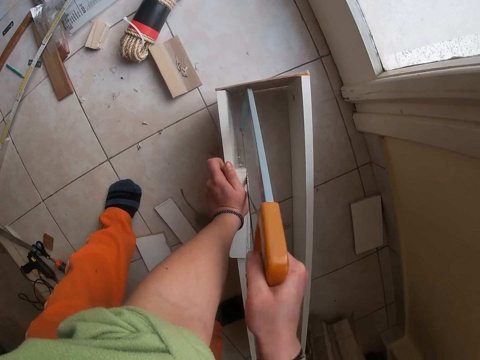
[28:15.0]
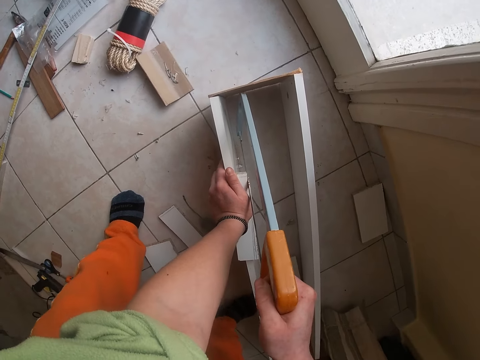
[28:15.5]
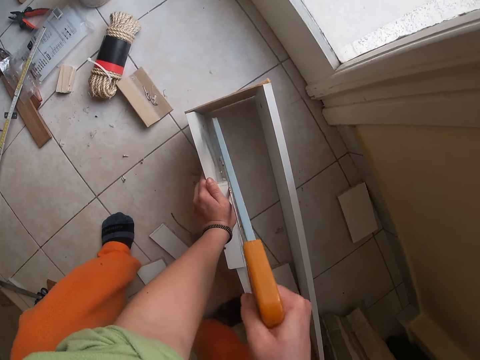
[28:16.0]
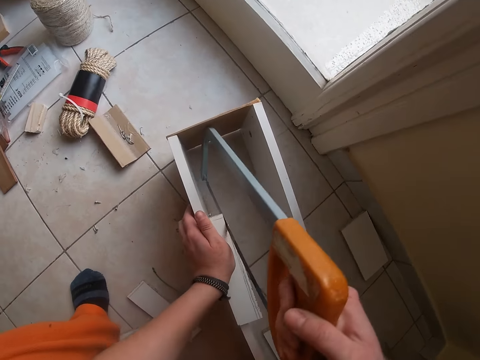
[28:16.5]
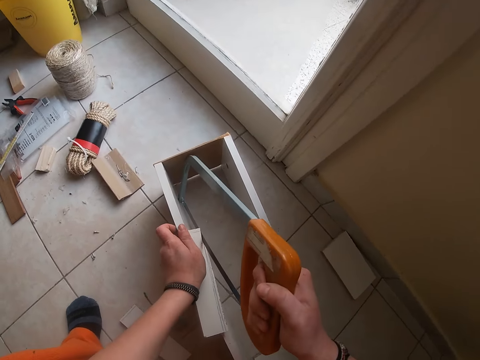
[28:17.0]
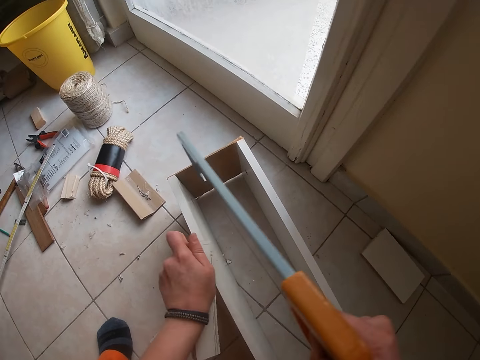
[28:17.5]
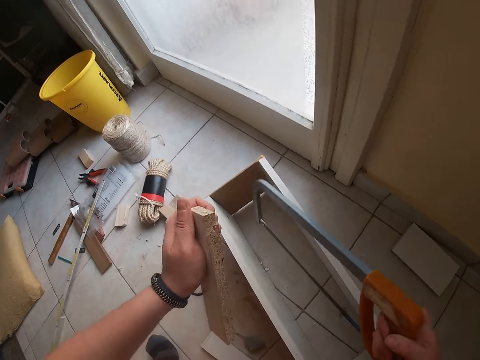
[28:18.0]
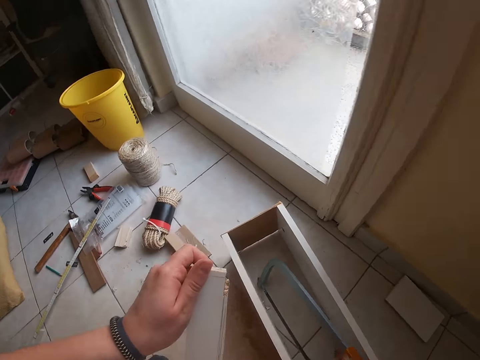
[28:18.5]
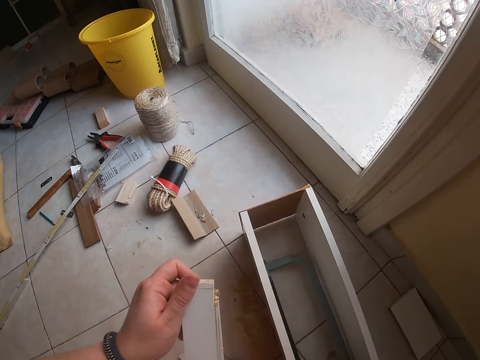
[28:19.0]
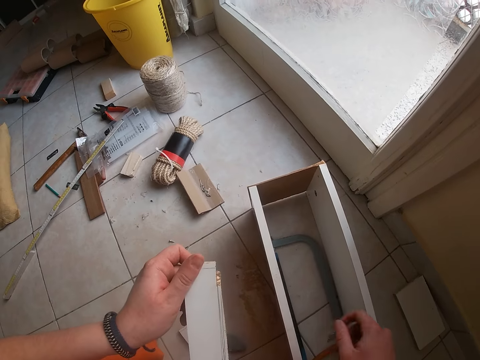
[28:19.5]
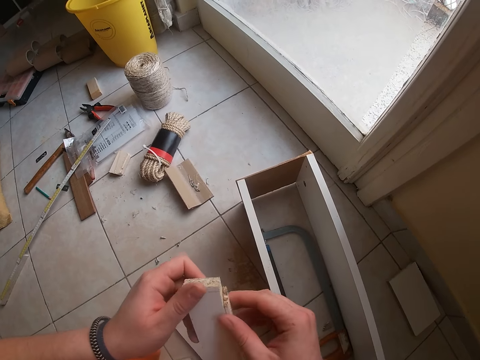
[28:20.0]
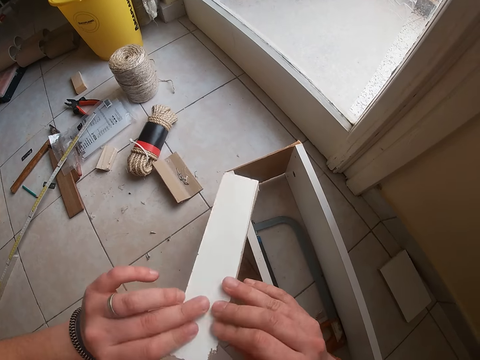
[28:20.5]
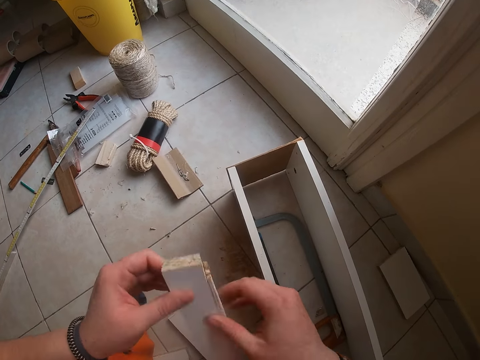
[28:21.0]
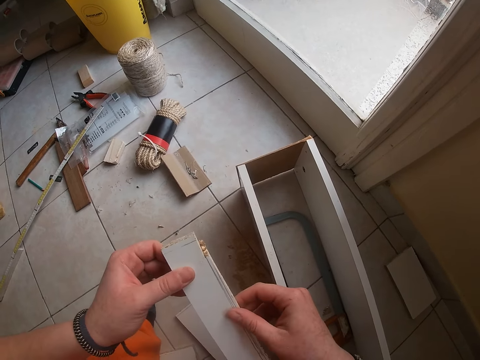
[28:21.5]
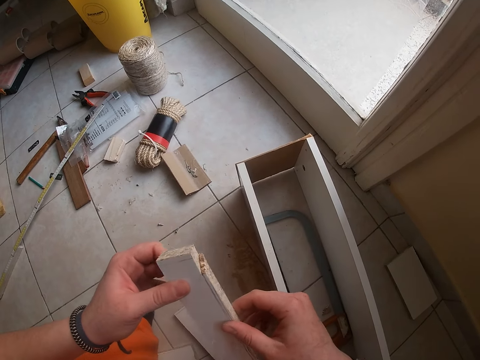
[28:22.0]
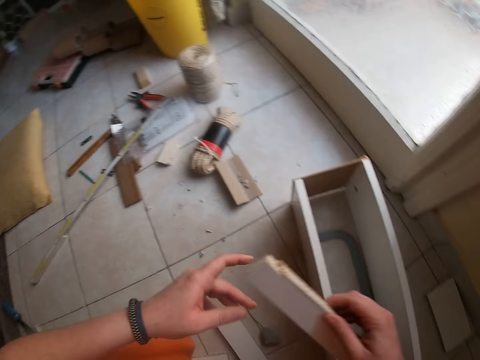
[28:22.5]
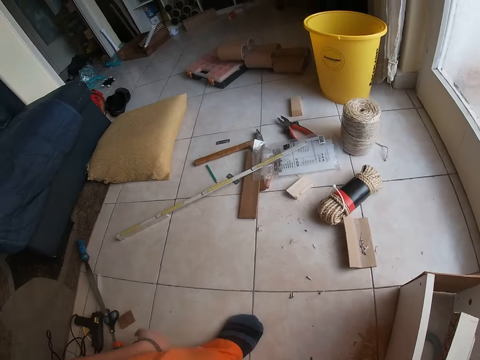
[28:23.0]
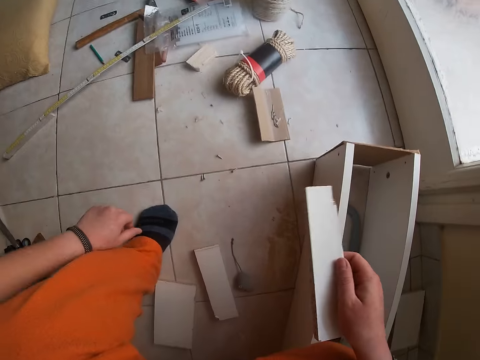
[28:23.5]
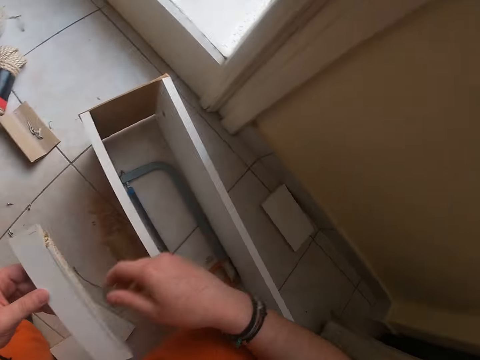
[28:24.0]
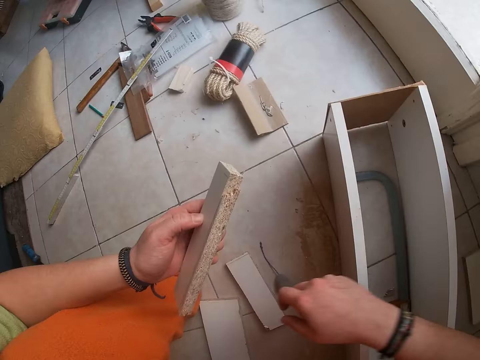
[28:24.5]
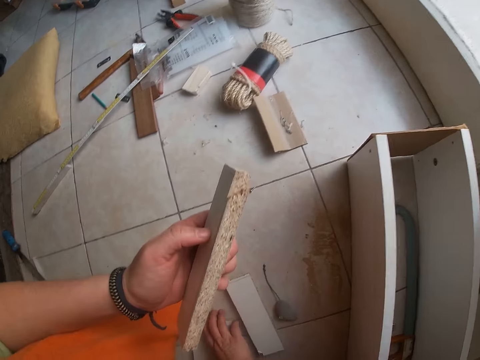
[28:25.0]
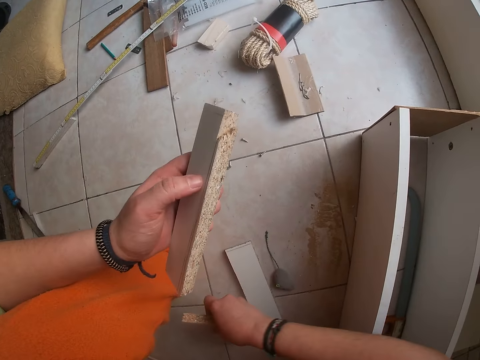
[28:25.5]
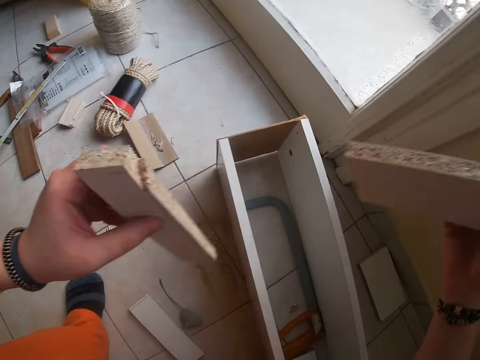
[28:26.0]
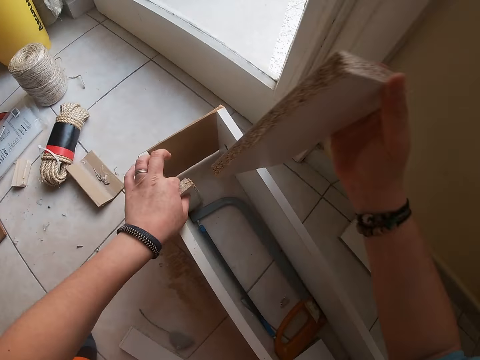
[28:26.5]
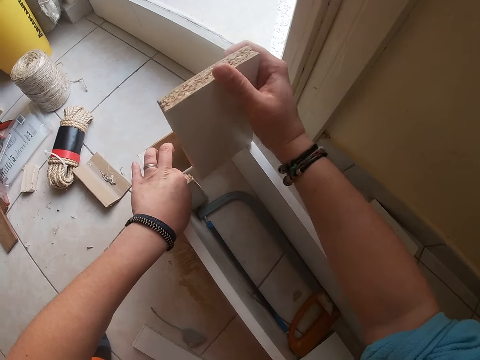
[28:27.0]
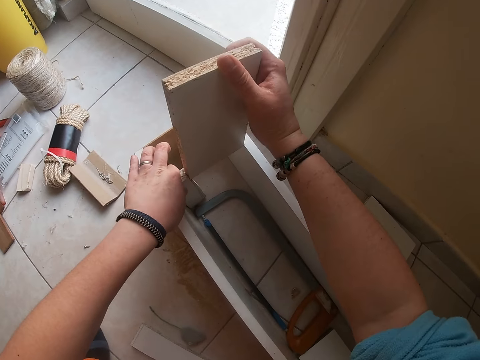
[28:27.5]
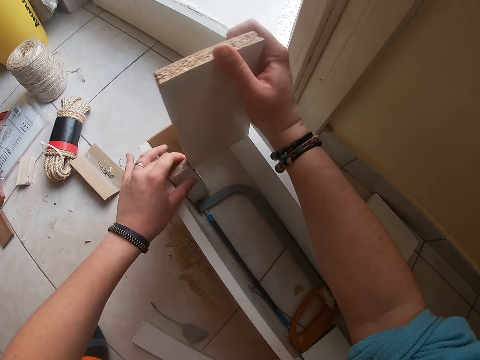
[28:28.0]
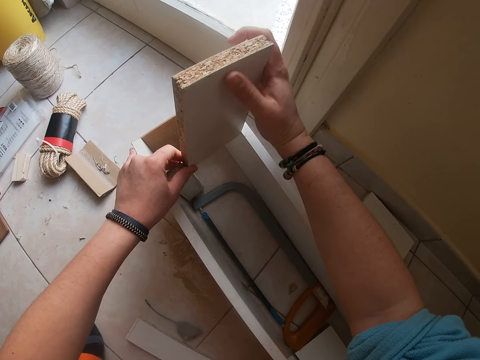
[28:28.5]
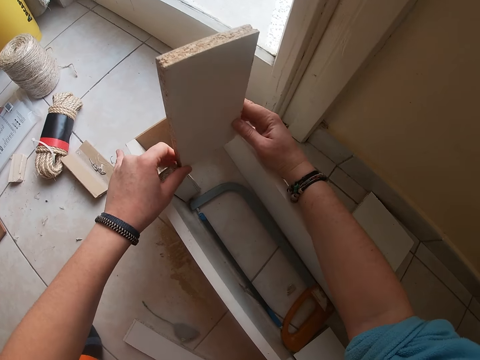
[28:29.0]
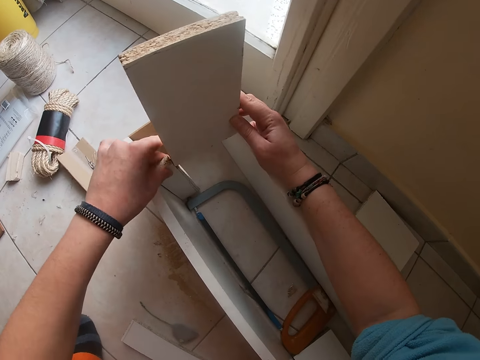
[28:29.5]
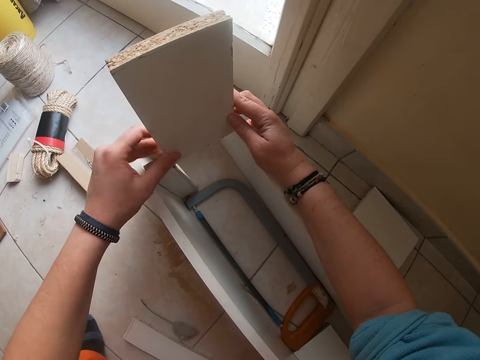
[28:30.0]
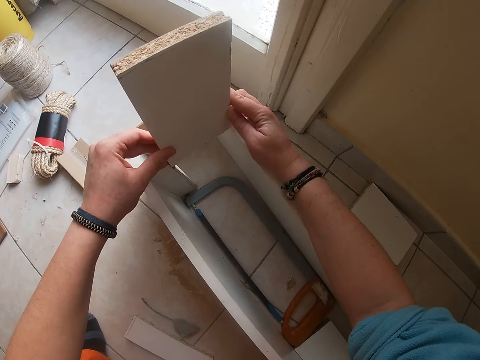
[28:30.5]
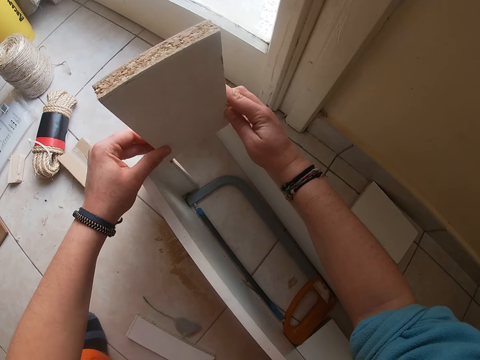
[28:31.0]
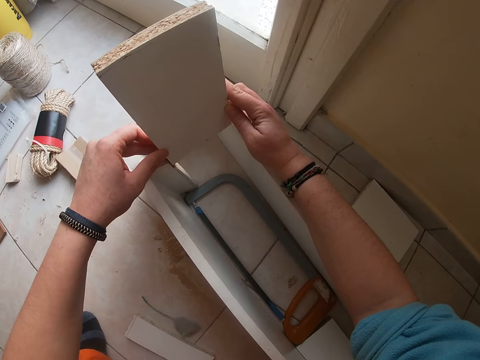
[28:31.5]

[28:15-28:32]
The camera wearer raises the wood with his left hand. He places the saw into the wood box with his right hand. He holds the wood with his hands. He flips the wood in his hands. He looks at the wood. He picks up a big wood on the ground with his right hand. He places the wood inside the wood box with his left hand. He places the big wood on the wood with his right hand. He fixes the wood against the wooden structure.

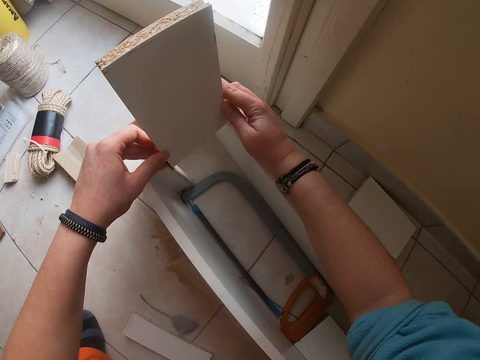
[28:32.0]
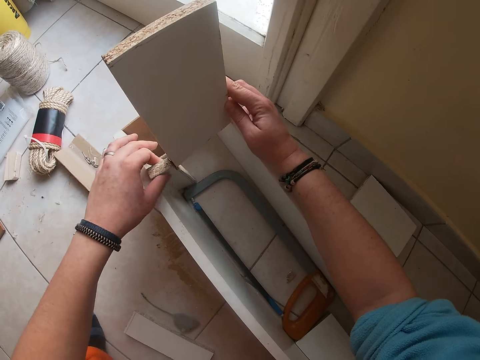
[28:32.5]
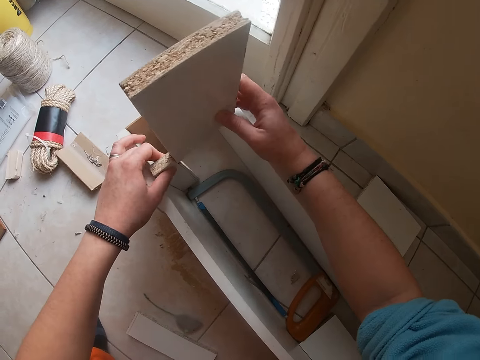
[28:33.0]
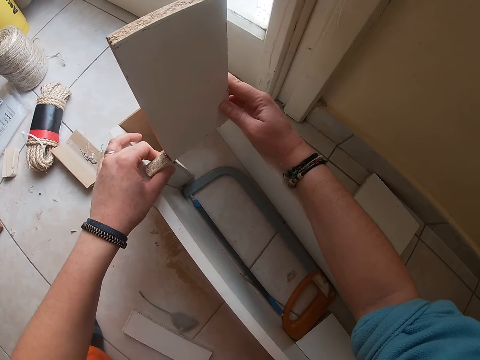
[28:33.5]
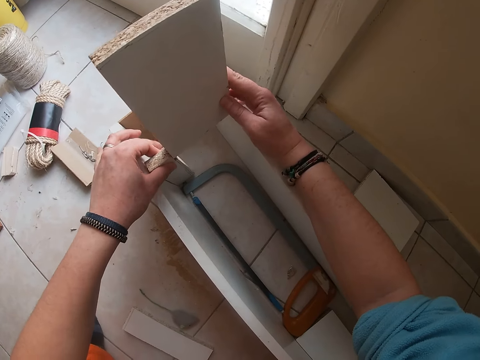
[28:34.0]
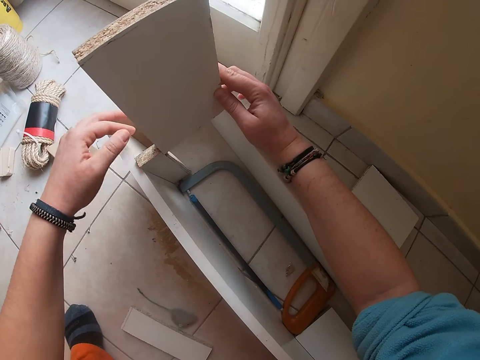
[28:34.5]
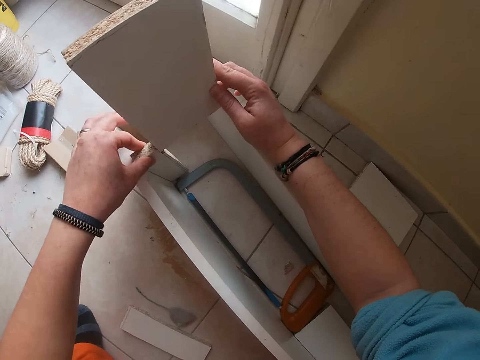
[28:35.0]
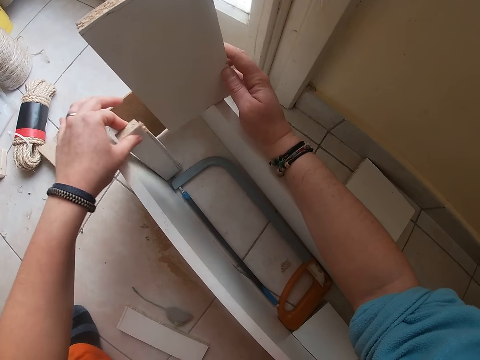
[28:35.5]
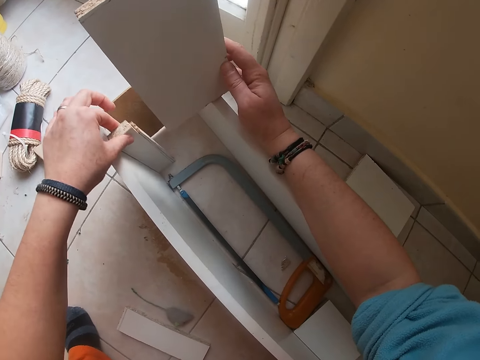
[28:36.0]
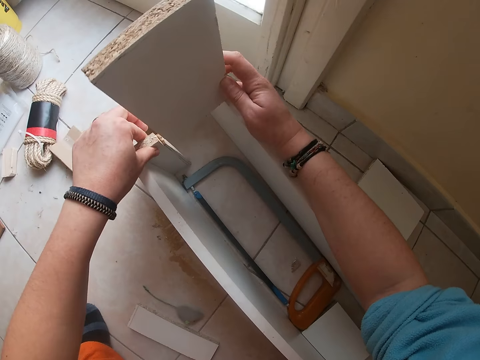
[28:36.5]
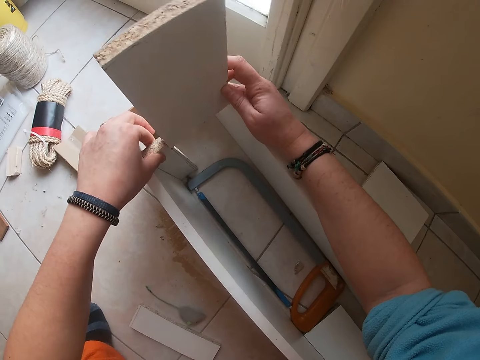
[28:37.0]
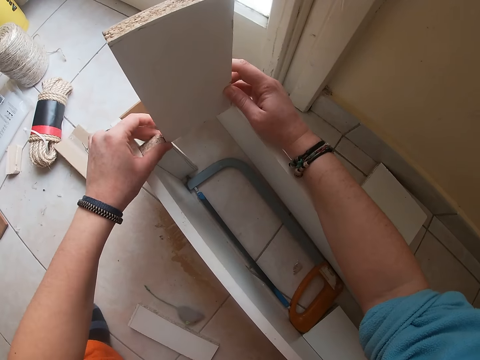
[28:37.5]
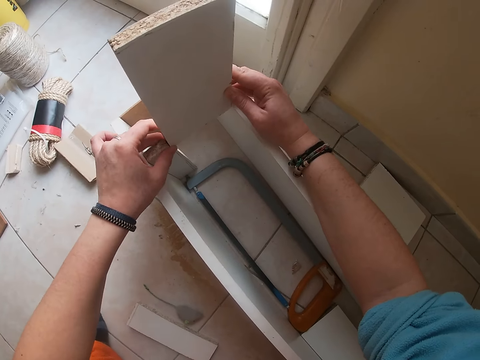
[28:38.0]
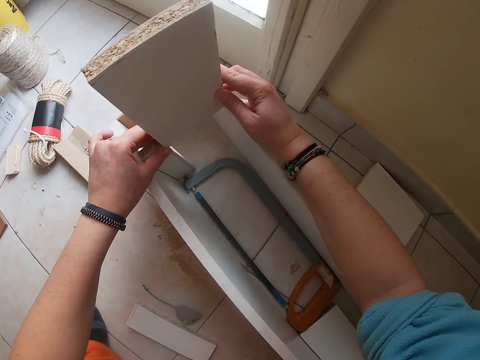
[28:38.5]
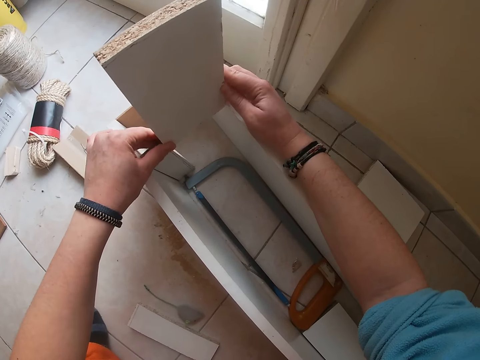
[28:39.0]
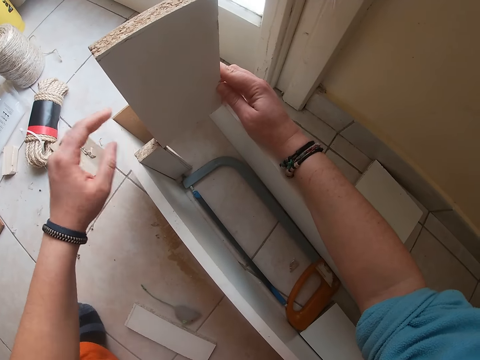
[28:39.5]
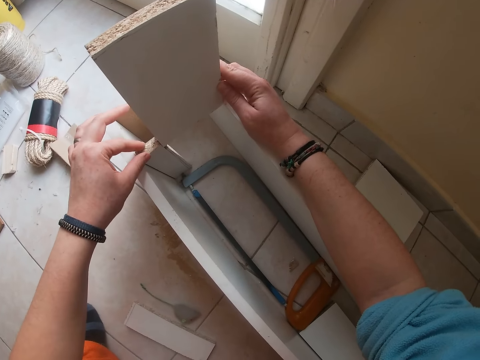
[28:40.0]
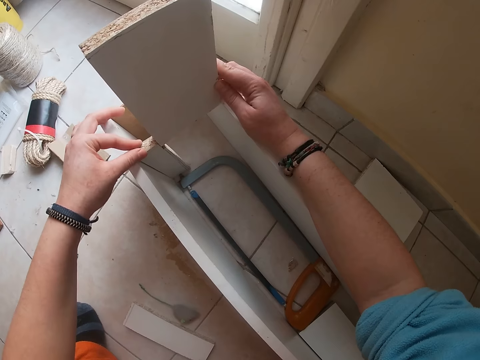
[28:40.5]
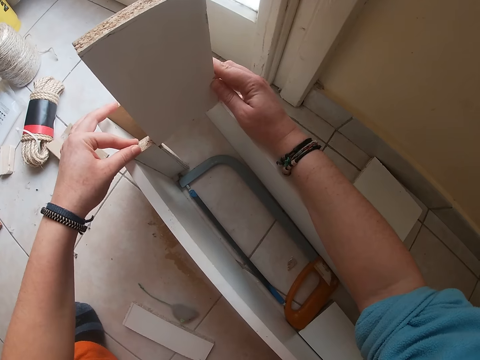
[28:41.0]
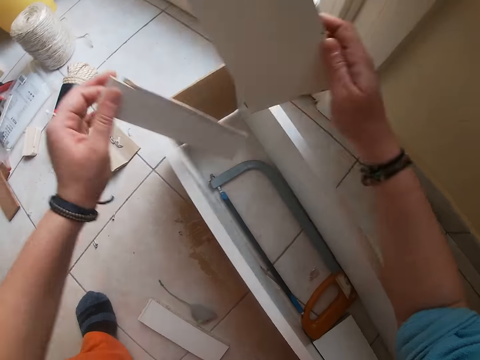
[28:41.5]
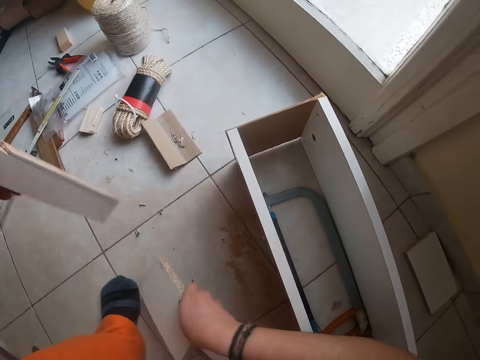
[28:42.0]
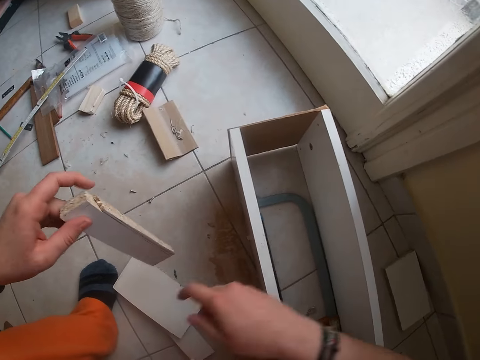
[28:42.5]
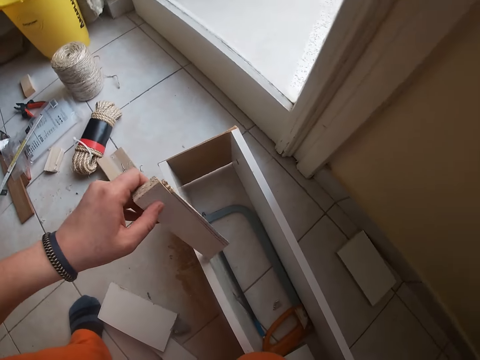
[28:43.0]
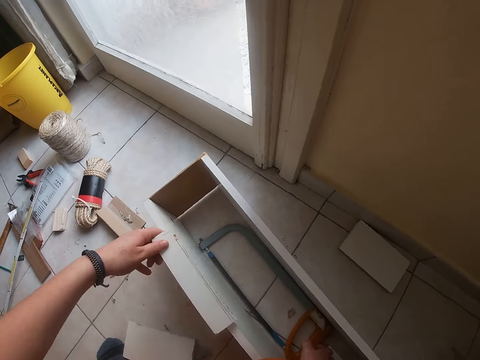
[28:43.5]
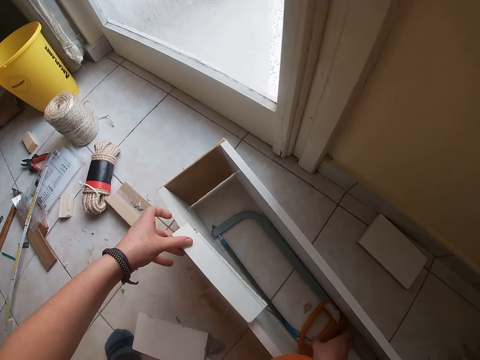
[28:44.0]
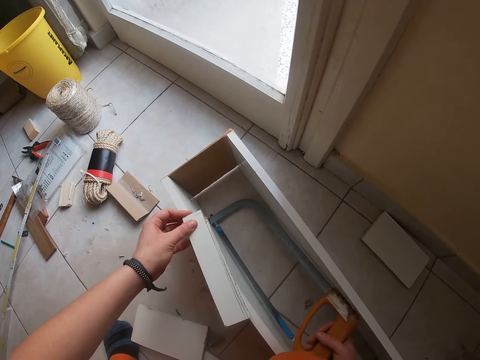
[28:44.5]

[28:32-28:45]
The camera wearer removes the wood and the big wood from the wood box with his hands. He places the big wood on the ground with his right hand. He picks up the saw from the wood box with his right hand. He places the wood on the wood box with his left hand.
